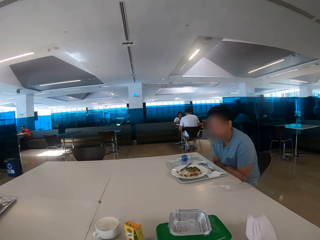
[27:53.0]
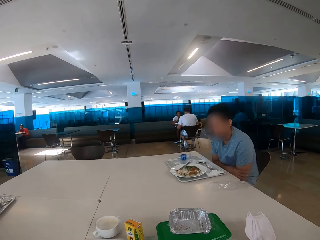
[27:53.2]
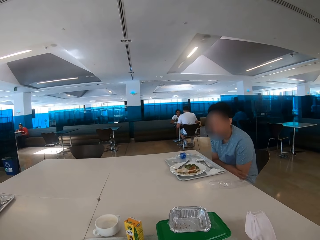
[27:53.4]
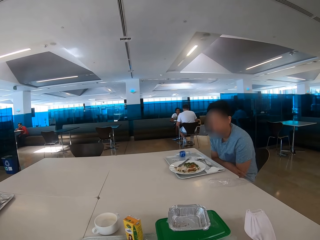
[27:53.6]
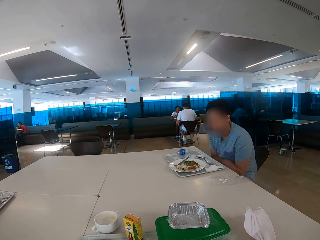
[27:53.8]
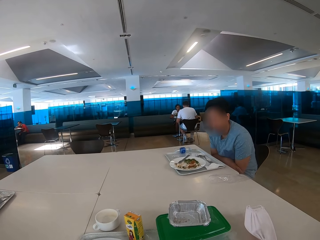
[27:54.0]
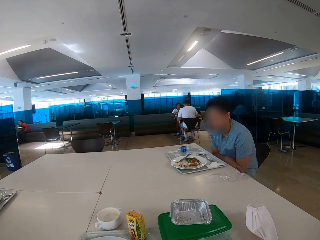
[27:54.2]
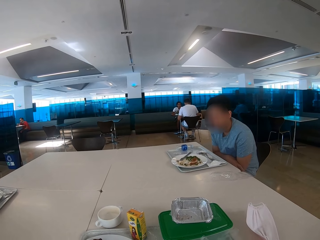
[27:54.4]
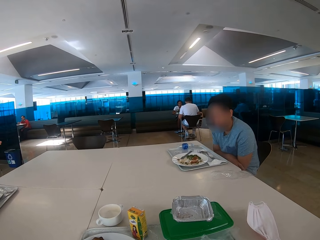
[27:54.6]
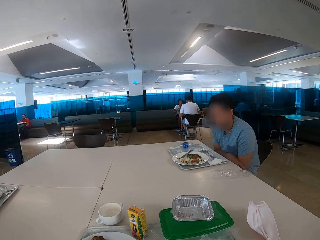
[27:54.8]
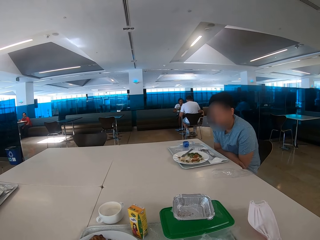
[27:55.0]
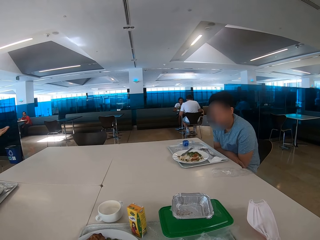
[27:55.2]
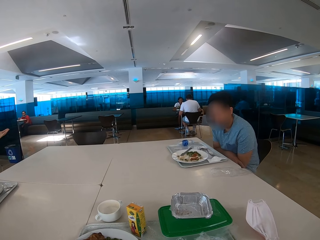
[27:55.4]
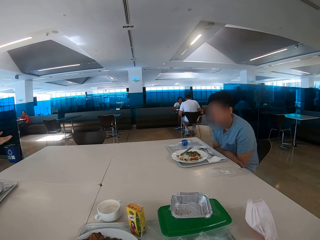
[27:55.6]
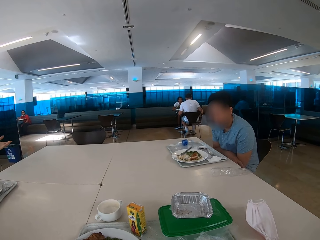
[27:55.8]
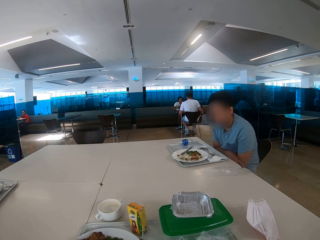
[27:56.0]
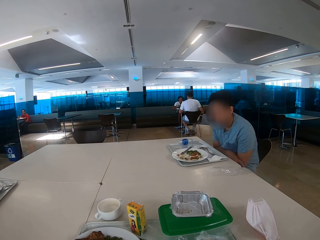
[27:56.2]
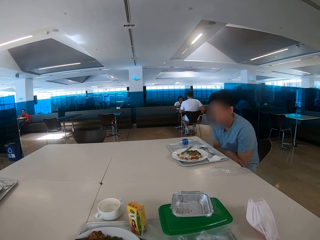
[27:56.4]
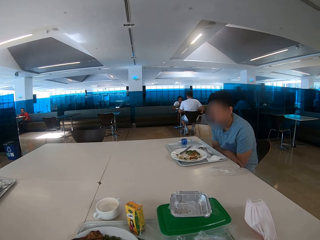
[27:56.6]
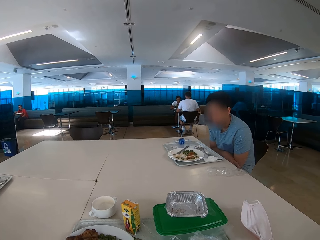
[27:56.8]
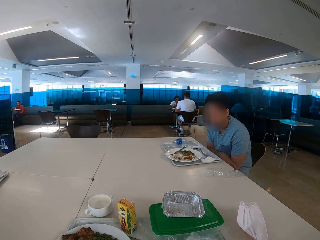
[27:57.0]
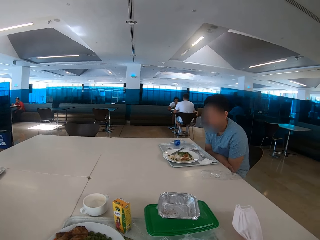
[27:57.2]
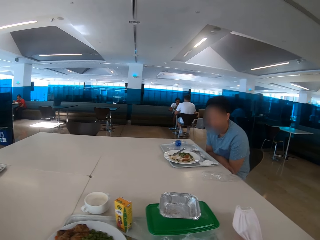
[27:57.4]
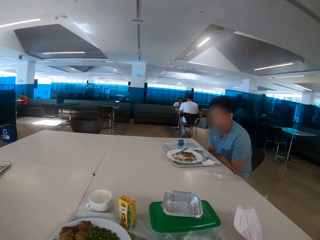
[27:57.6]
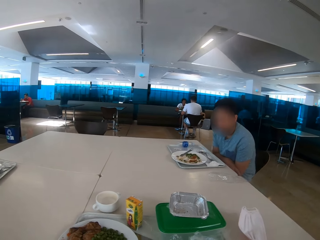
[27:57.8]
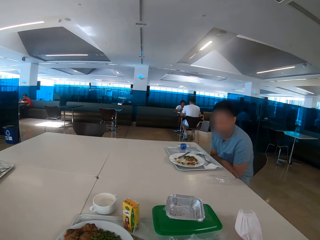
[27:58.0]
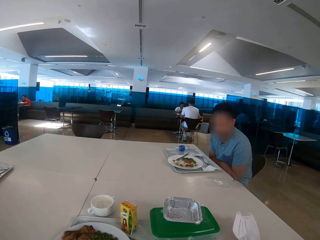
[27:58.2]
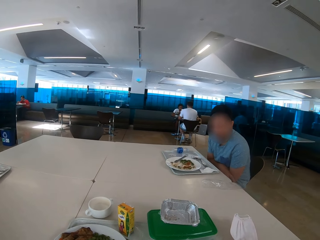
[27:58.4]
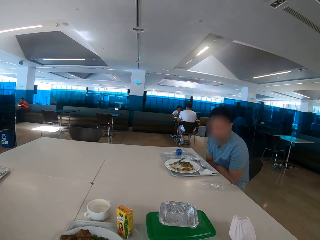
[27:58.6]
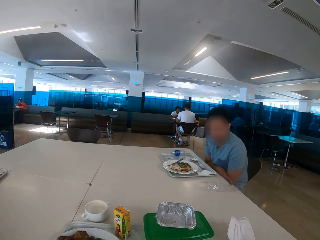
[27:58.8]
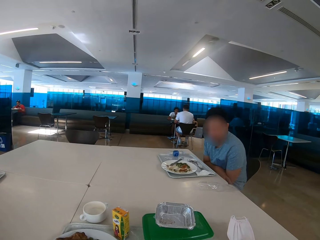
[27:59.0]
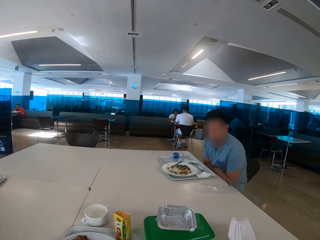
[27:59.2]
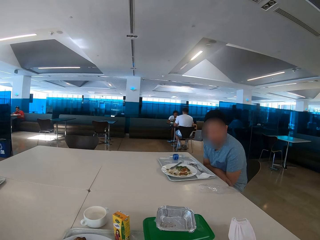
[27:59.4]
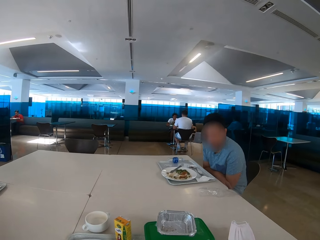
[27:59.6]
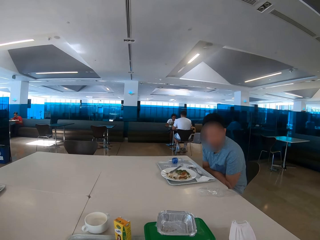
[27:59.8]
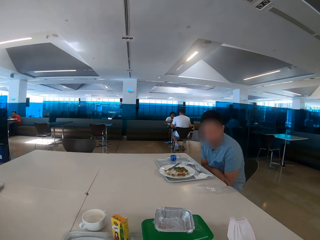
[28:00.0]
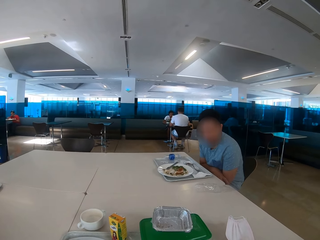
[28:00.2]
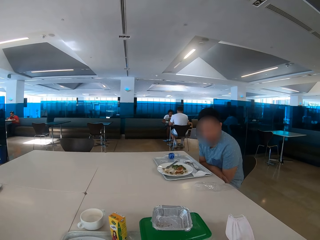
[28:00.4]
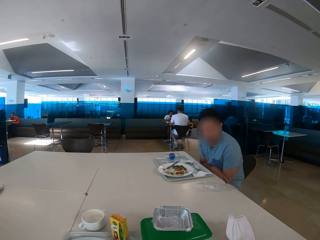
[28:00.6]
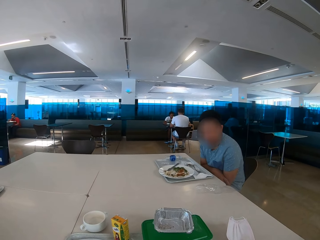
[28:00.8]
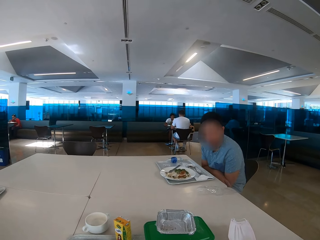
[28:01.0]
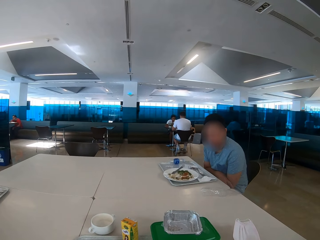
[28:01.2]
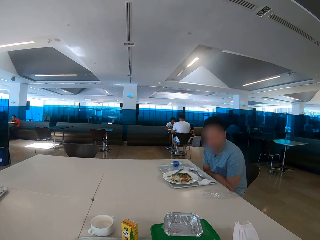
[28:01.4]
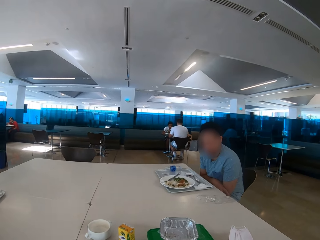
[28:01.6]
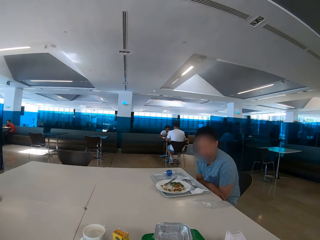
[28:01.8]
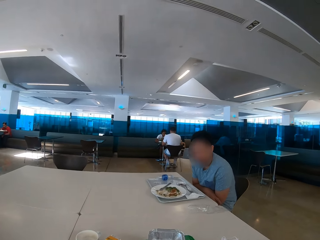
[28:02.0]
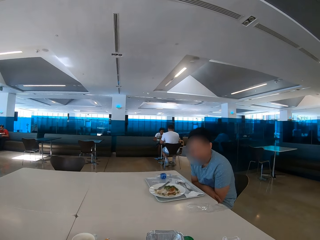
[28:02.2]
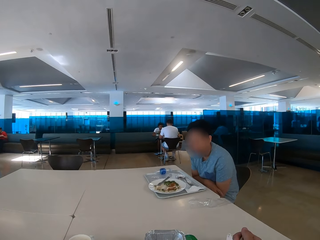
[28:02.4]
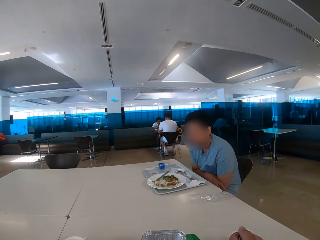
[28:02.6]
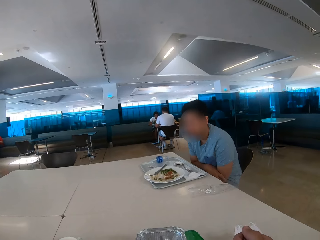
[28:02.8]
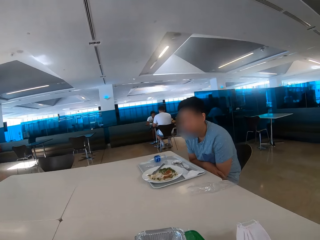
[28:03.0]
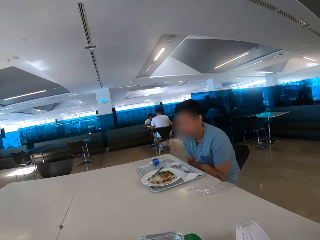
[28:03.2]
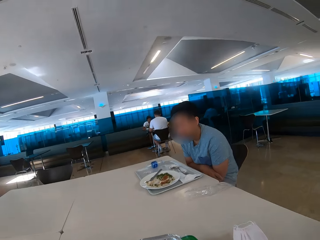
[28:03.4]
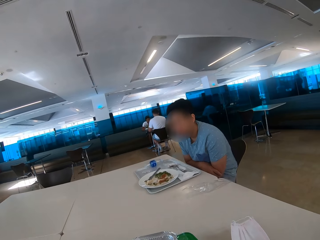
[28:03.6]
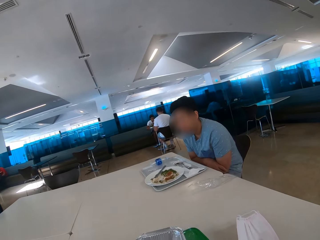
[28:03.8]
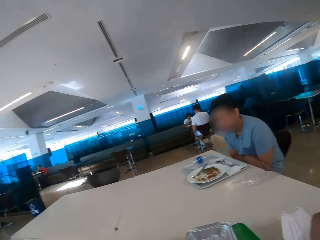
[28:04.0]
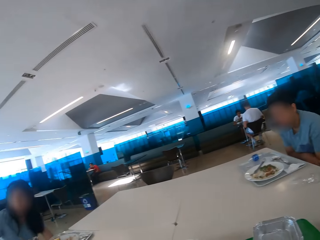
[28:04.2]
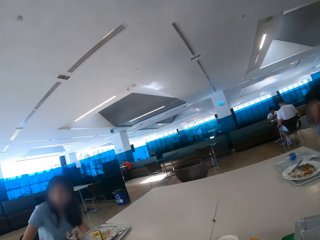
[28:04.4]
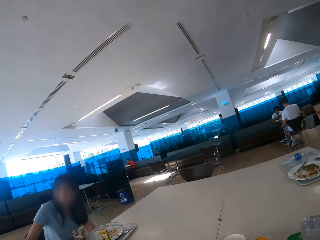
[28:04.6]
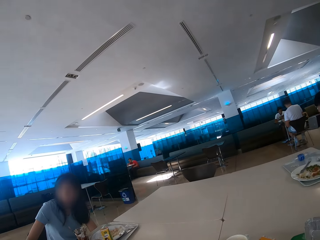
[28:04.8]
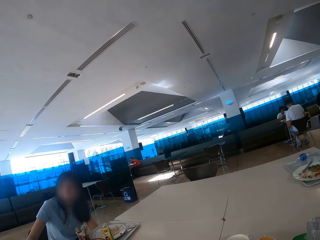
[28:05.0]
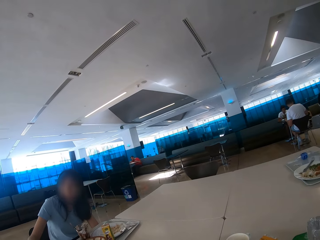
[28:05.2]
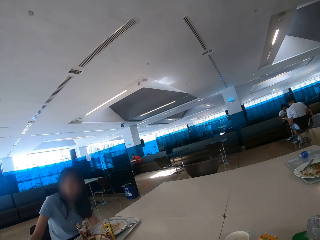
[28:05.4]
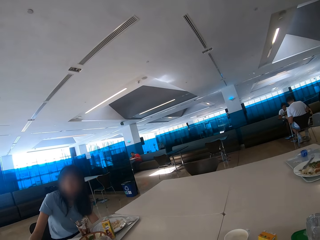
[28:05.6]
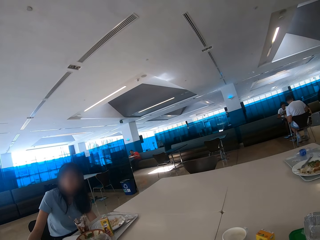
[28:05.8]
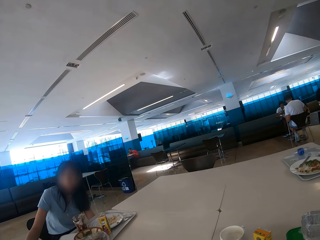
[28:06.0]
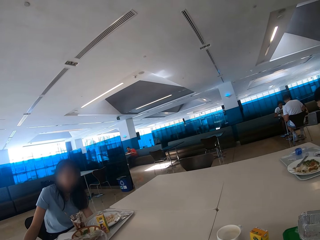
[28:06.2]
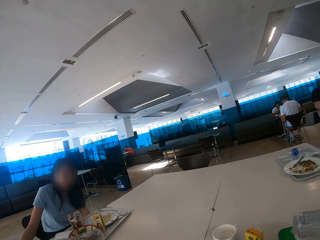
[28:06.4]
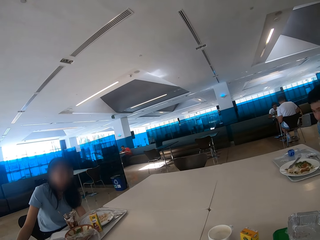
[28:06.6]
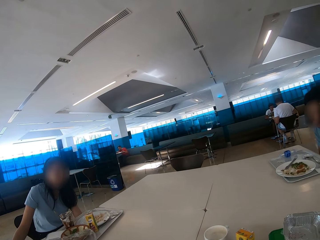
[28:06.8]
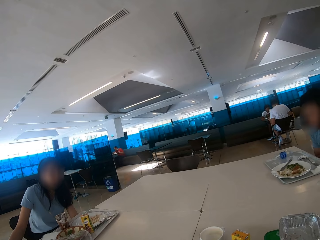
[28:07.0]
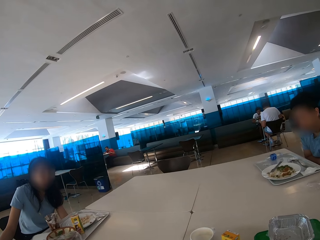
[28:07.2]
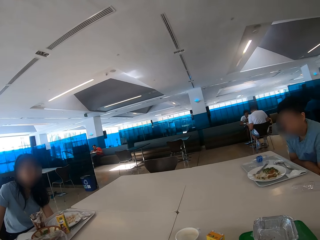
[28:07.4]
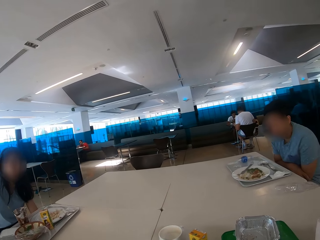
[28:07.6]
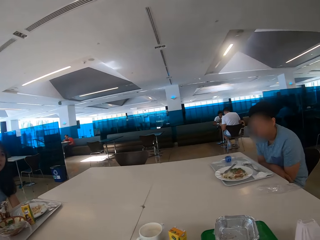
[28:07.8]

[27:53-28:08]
The camera wearer looks around the restaurant. A woman points at a man. The camera wearer eats some food. They look at the woman.

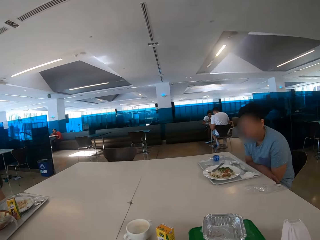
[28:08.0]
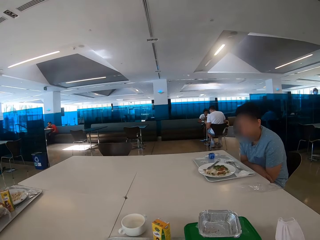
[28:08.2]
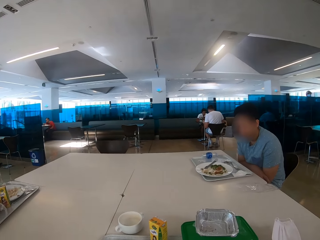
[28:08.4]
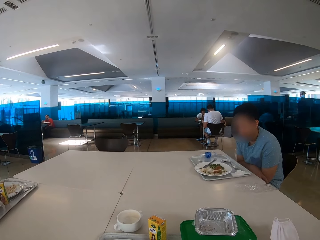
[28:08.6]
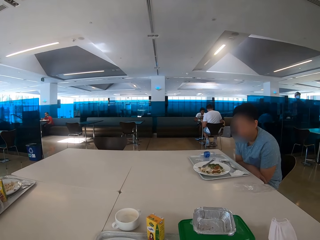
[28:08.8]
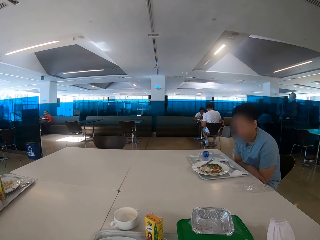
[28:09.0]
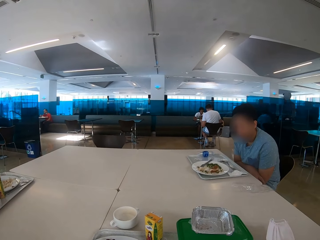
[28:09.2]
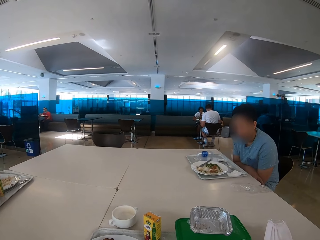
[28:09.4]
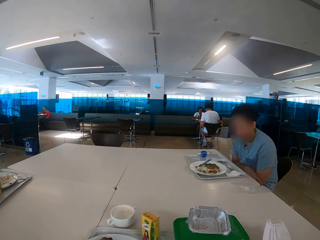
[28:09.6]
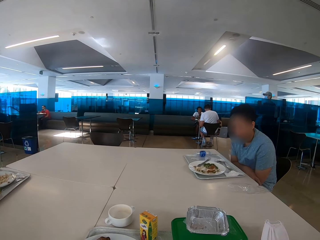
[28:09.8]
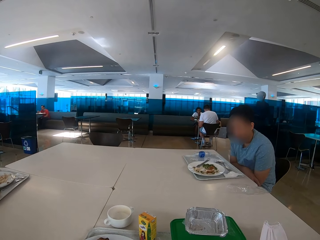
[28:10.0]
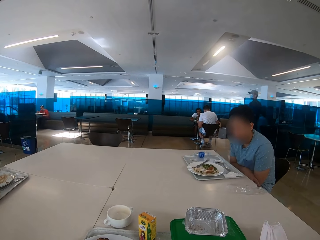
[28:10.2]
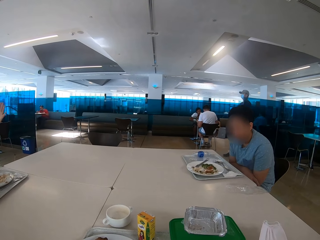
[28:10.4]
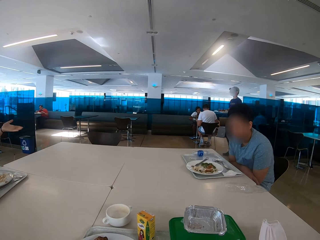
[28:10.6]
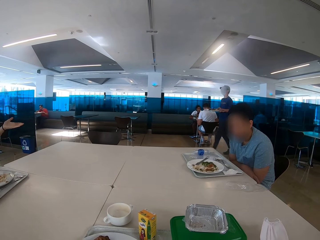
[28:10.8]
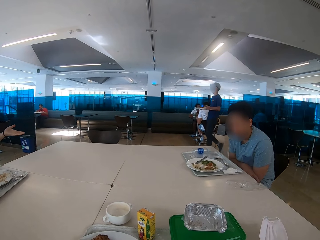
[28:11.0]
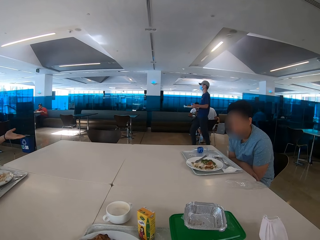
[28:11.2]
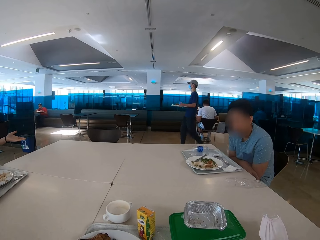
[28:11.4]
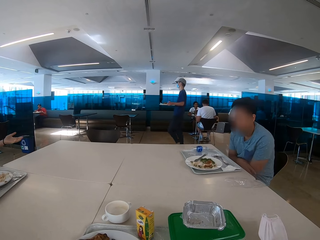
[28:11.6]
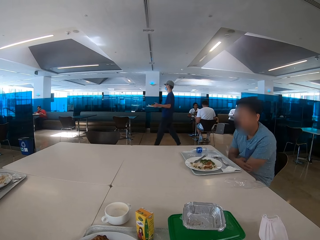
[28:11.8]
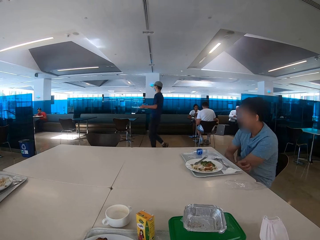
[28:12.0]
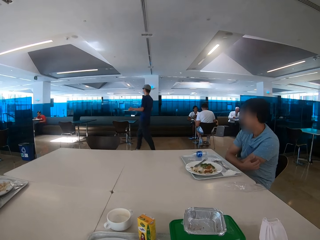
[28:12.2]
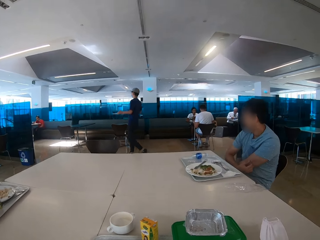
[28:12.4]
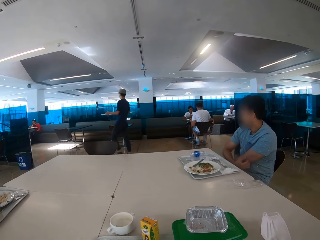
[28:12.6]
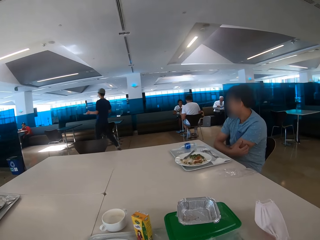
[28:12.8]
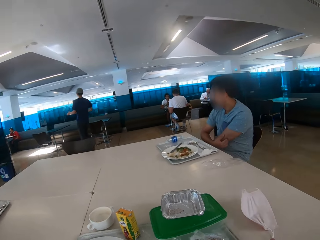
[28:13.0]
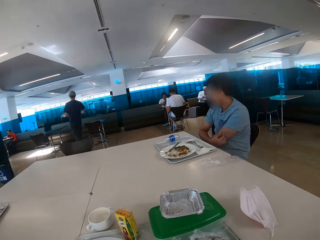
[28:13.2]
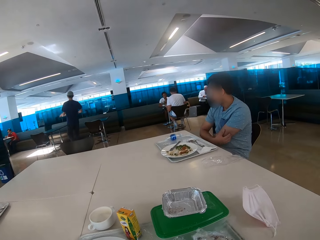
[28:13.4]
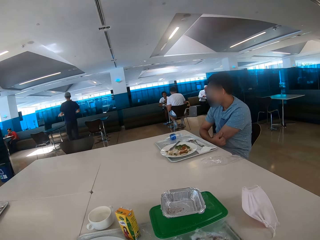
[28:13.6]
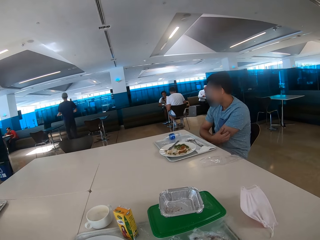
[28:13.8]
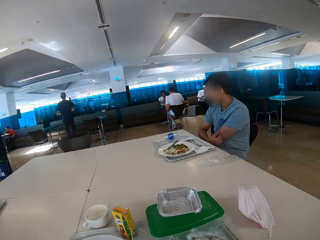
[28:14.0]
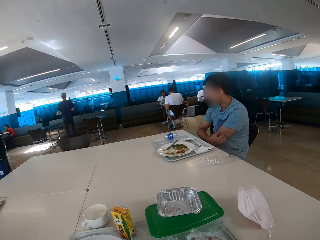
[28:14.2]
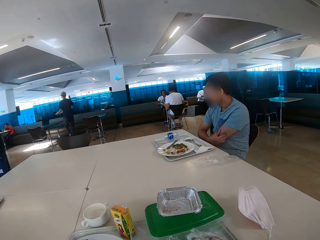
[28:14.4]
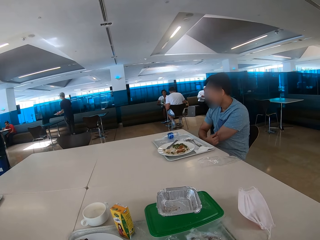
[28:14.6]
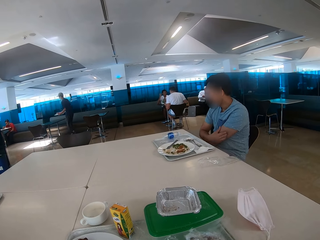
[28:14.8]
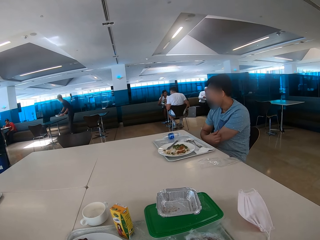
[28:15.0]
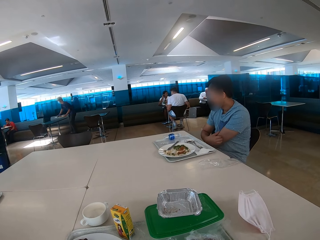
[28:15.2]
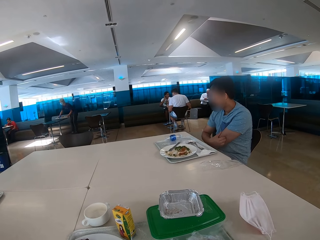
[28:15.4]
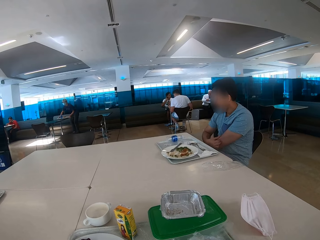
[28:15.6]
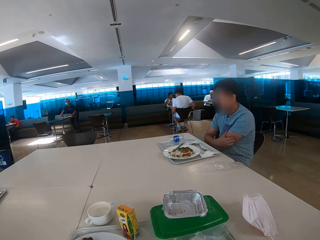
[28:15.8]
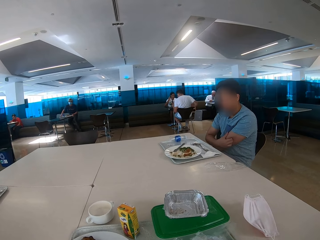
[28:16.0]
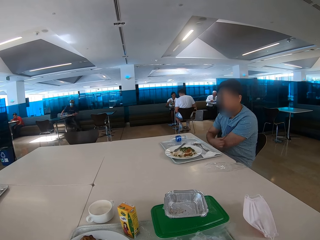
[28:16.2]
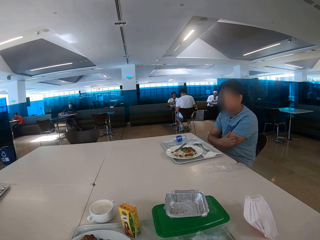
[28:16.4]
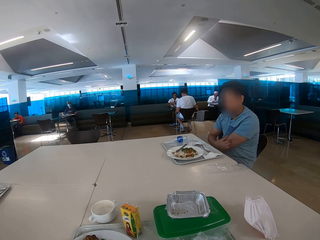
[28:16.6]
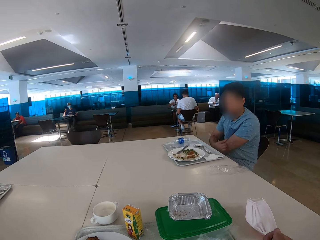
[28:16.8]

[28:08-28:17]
The camera wearer looks at a man. Another man walks around the restaurant. The first man scratches his hands.
